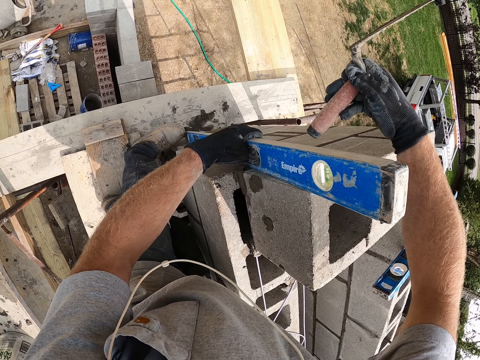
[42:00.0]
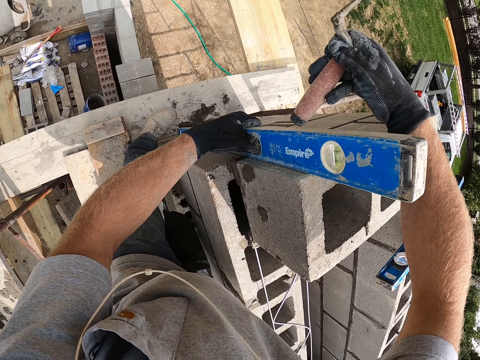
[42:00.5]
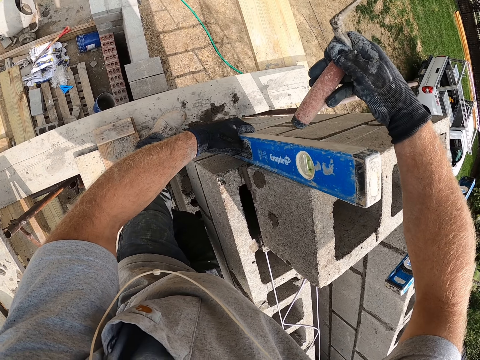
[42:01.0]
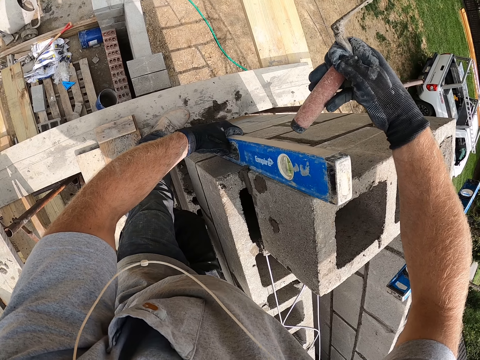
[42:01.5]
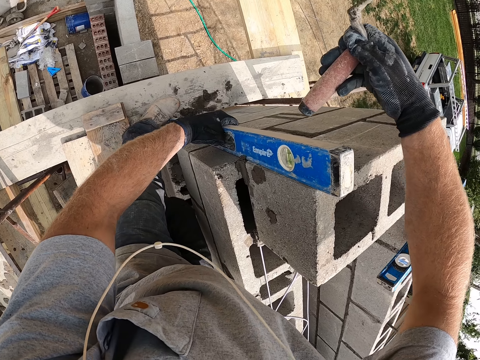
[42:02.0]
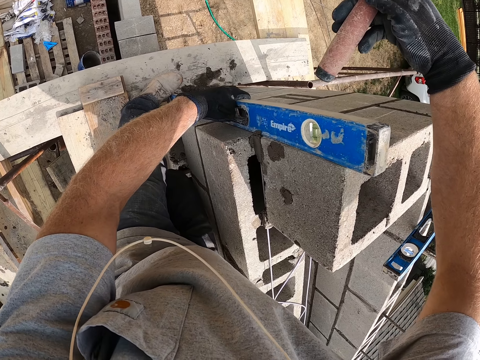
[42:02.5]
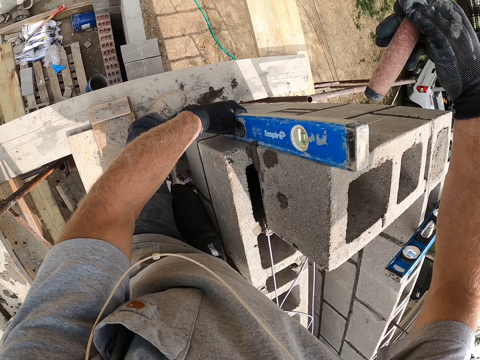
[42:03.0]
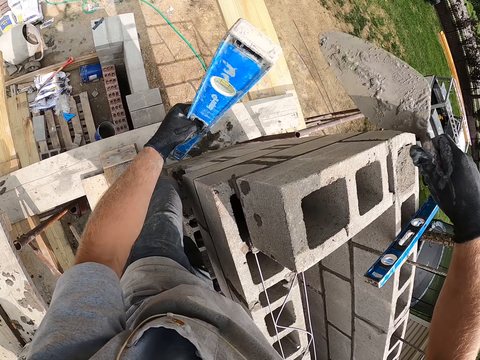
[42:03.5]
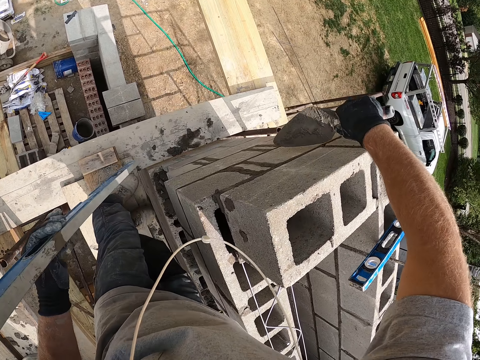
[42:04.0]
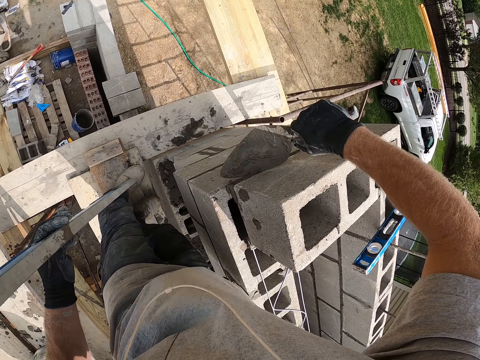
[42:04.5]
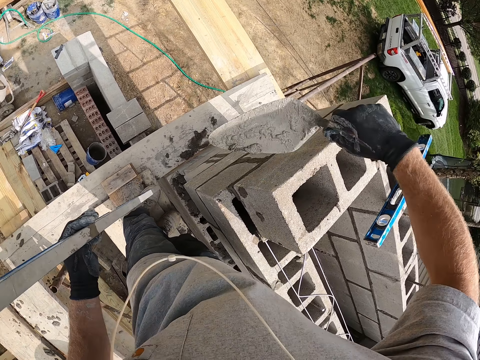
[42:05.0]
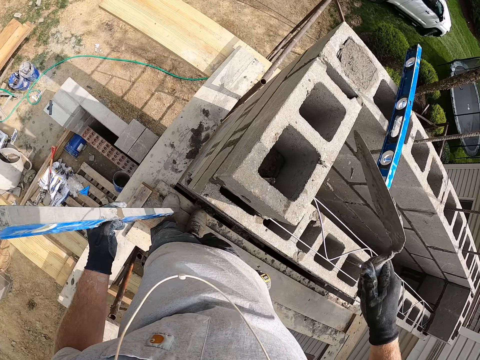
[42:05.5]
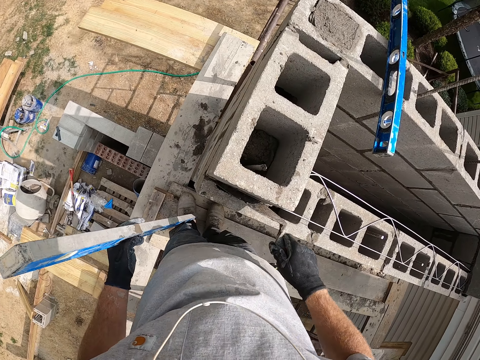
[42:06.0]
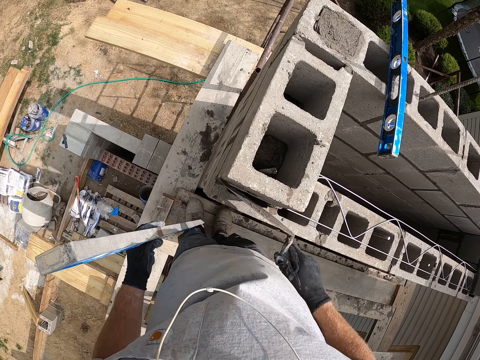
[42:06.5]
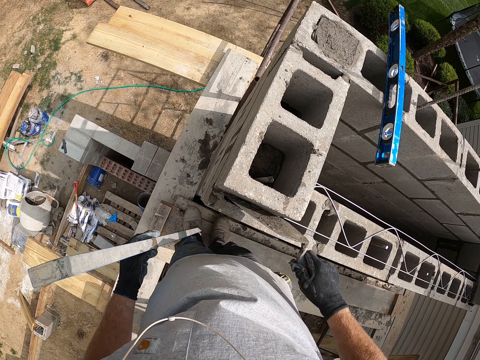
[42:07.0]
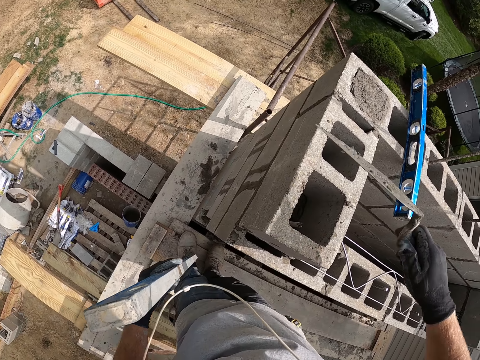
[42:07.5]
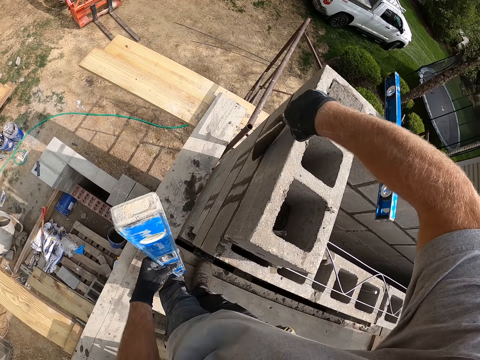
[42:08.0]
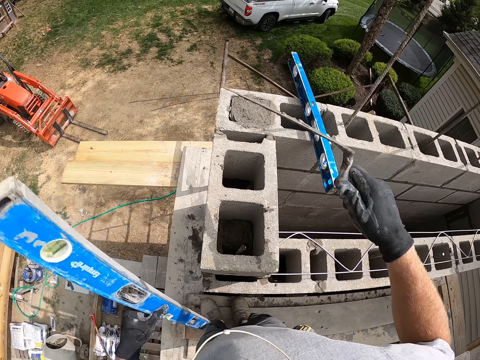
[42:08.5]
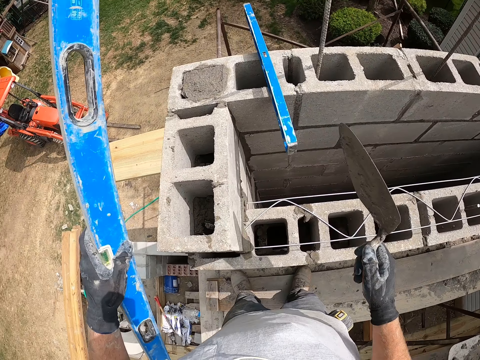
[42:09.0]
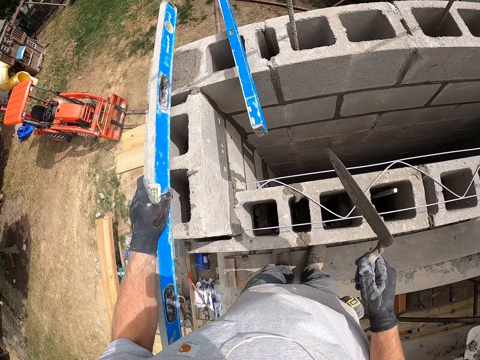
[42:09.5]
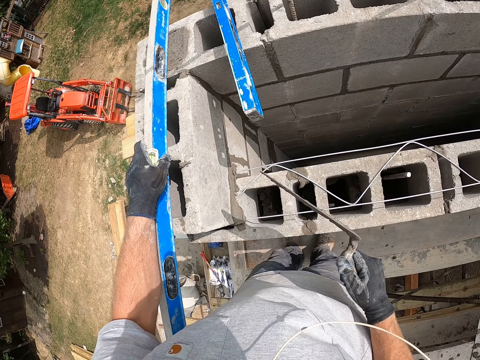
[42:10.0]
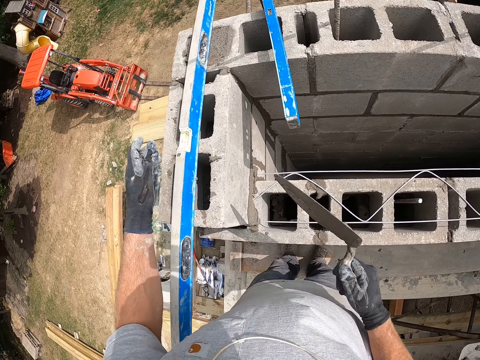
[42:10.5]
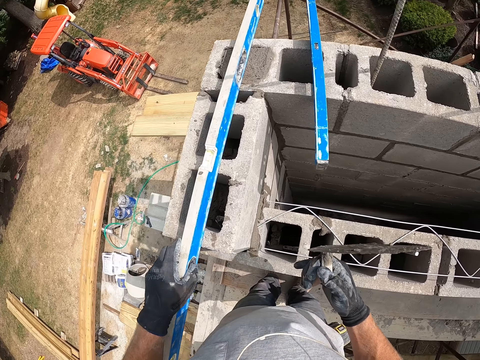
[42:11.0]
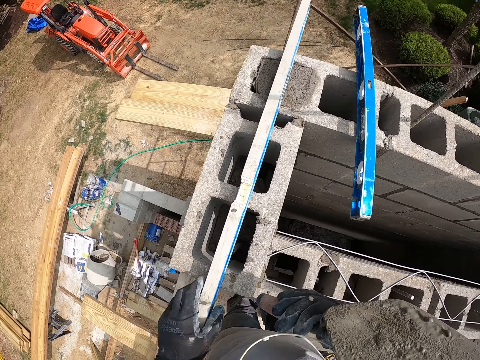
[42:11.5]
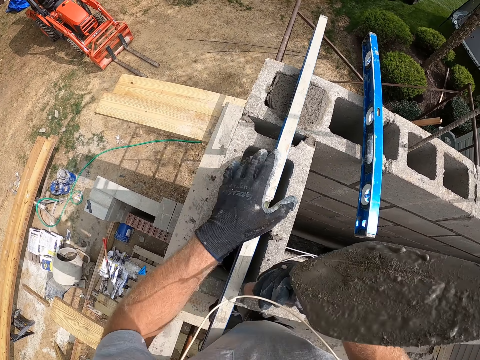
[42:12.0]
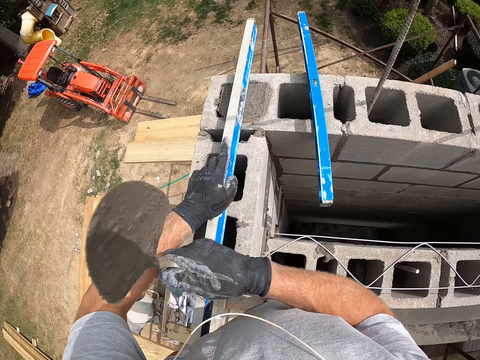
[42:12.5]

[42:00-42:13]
The camera wearer scrapes cement from the concrete wall with the trowel. They take the concrete. They pour the cement into the concrete block with the trowel. They level the concrete. They adjust the spirit level on the concrete block. They put the tool on the brick.

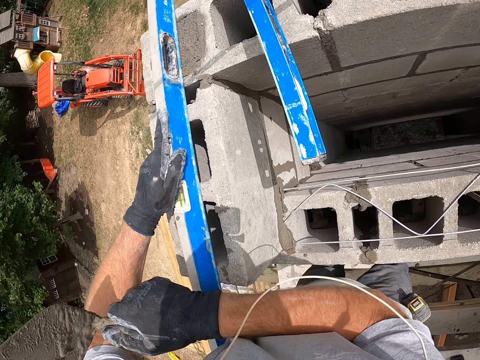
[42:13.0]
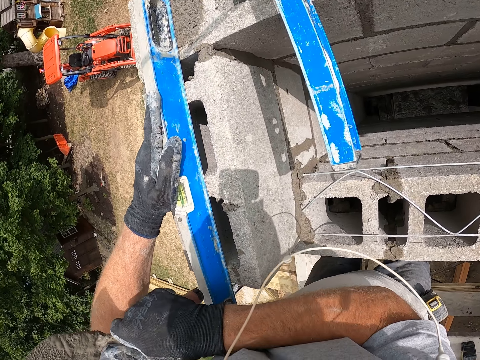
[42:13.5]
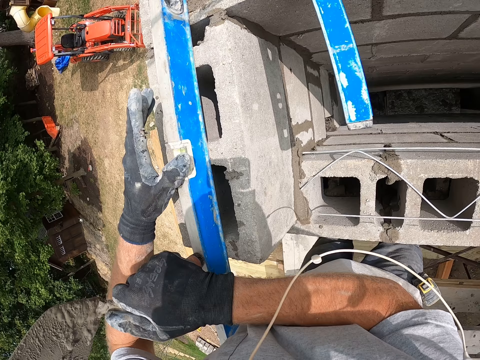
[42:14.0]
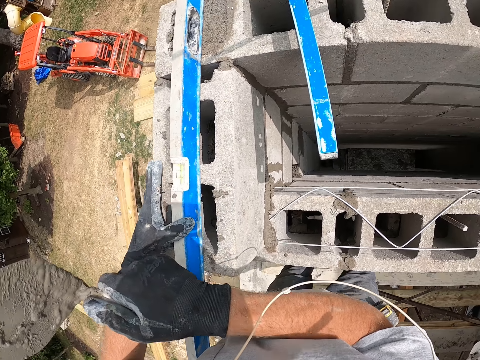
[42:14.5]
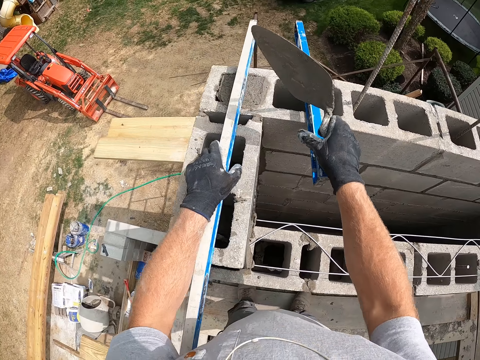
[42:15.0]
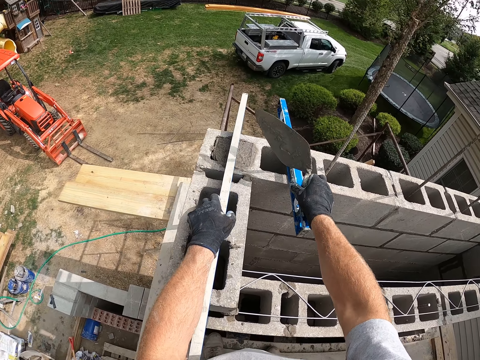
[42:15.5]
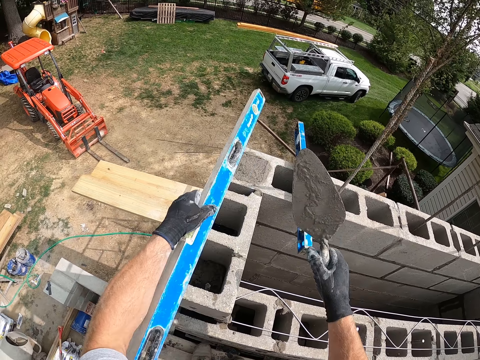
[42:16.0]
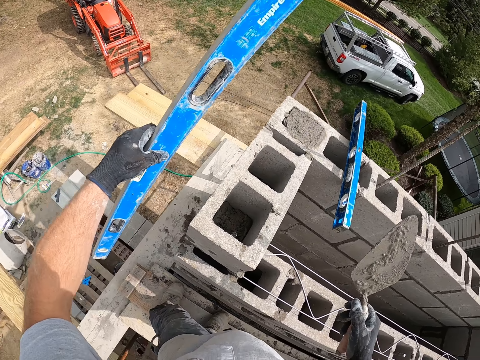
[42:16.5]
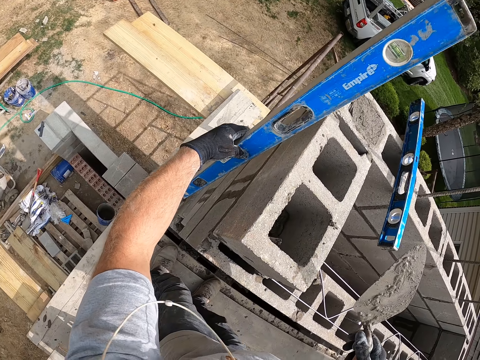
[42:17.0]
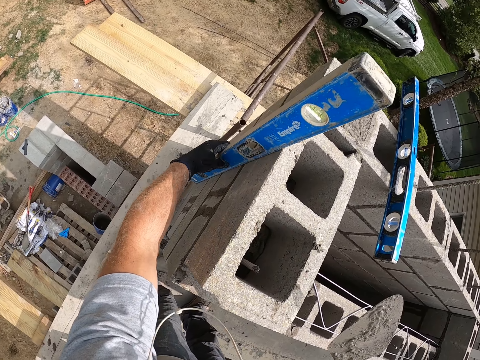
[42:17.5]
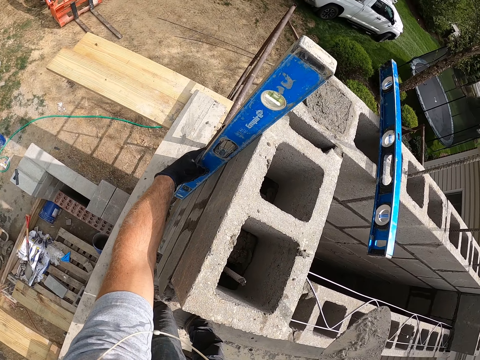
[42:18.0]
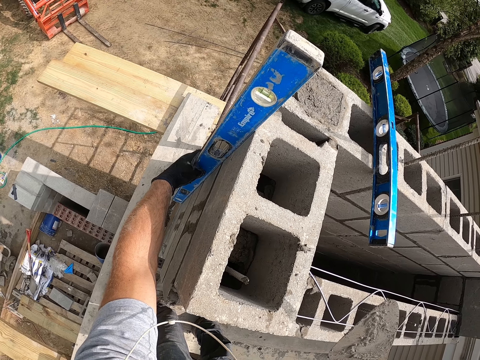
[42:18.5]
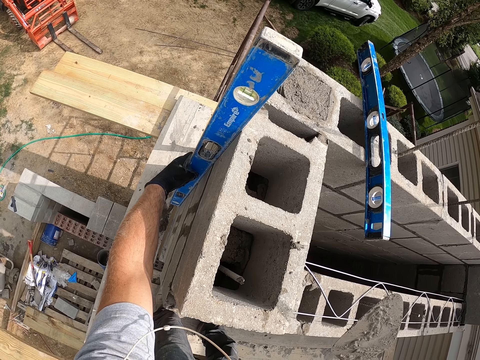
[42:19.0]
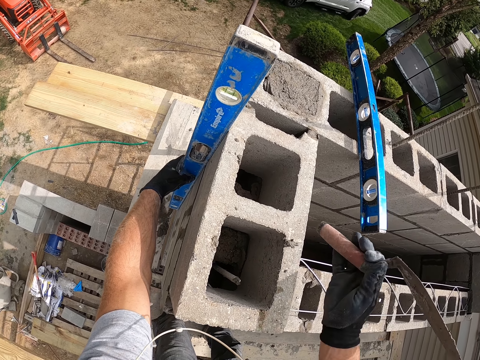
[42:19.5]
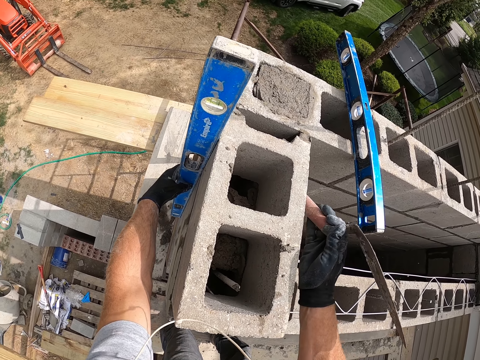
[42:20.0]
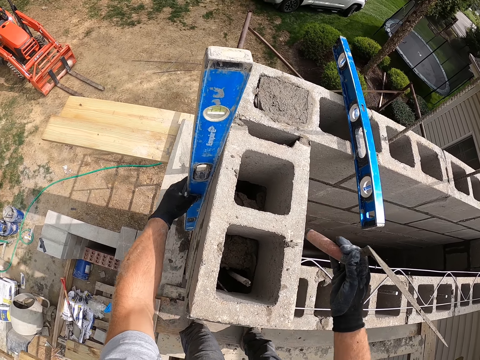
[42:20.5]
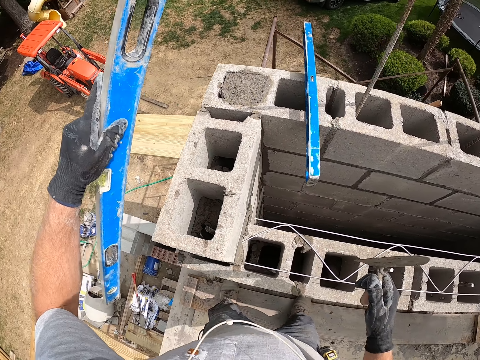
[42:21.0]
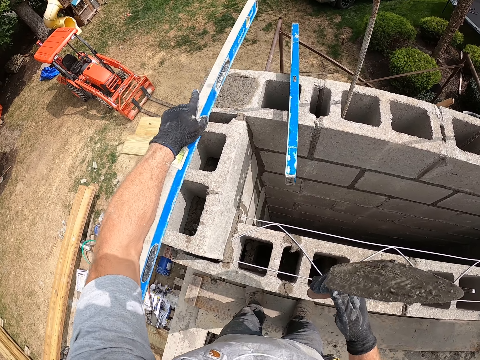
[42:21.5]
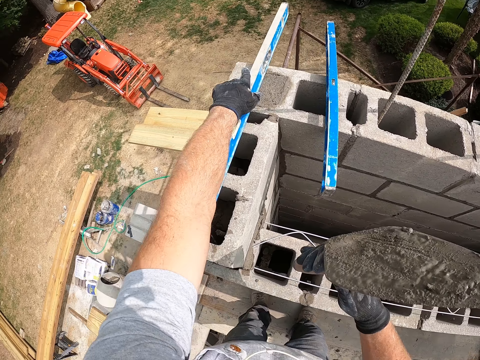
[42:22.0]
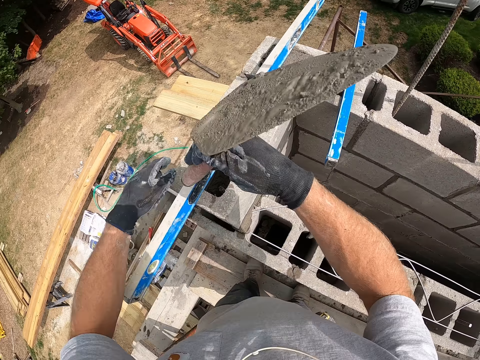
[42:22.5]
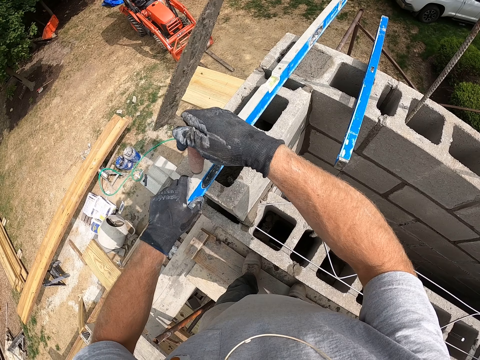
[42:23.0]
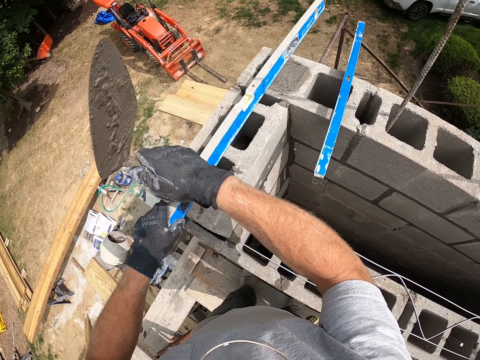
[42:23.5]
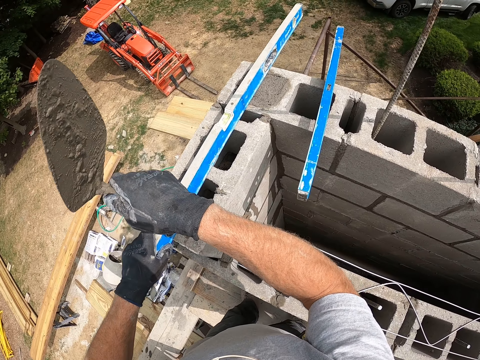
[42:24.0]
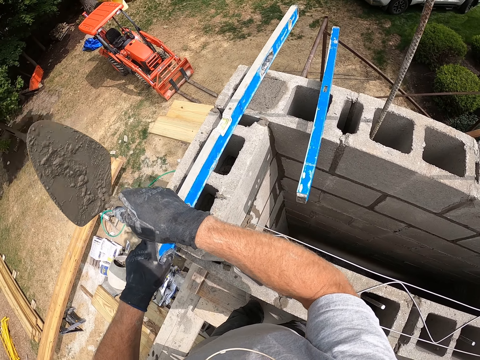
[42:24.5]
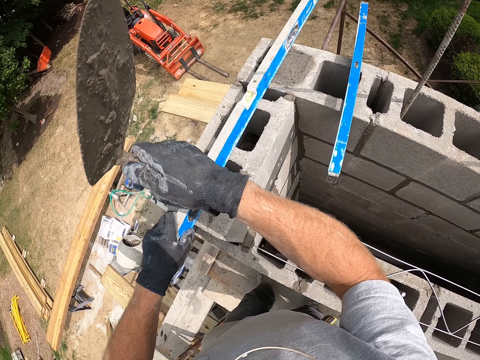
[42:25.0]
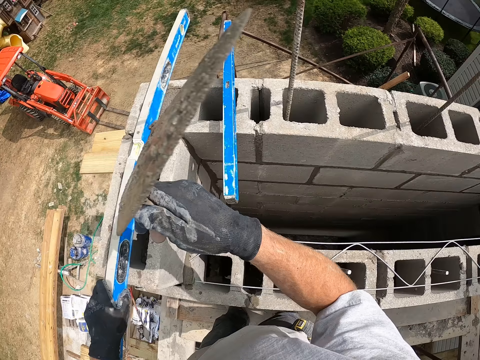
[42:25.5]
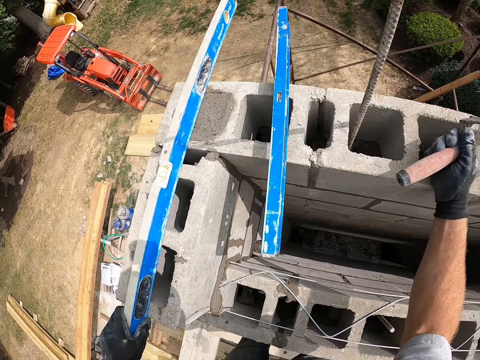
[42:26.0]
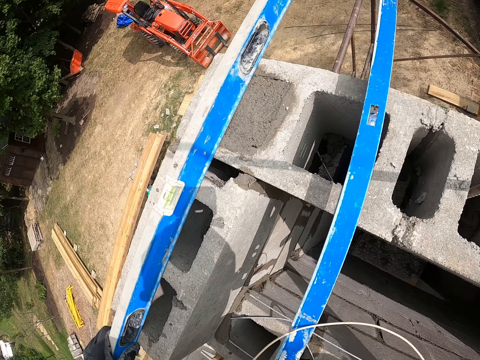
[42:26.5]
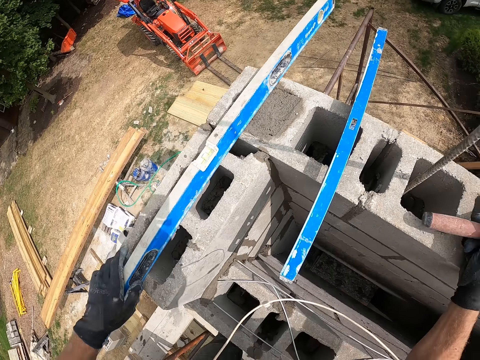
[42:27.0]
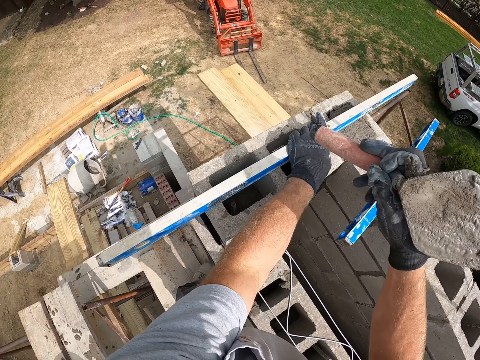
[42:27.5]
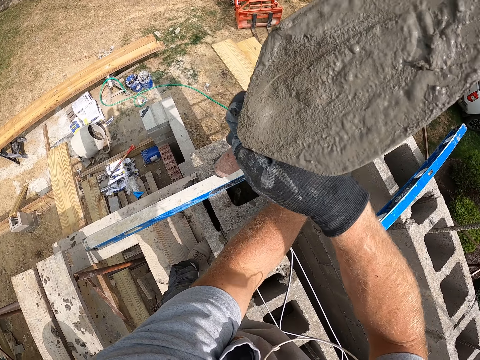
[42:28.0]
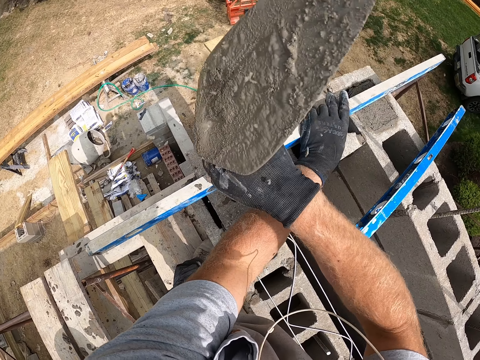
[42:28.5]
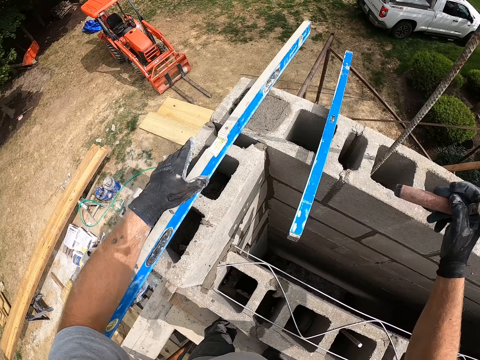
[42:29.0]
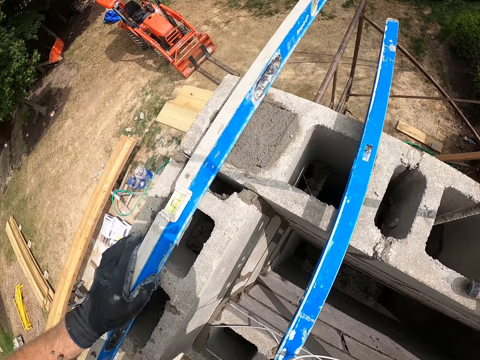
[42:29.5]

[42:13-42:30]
The camera wearer hits the tool. They hold the spirit level on the concrete wall. They put the tool on the bricks. They hit the brick. They drop the spirit level on the concrete wall. They hit the tool. They adjust the spirit level on the concrete wall. They look at the concrete.
